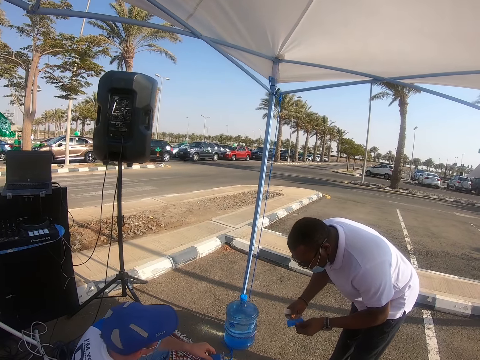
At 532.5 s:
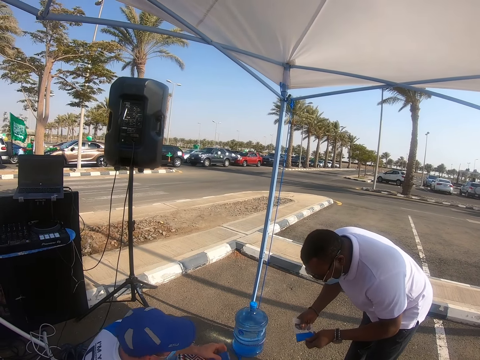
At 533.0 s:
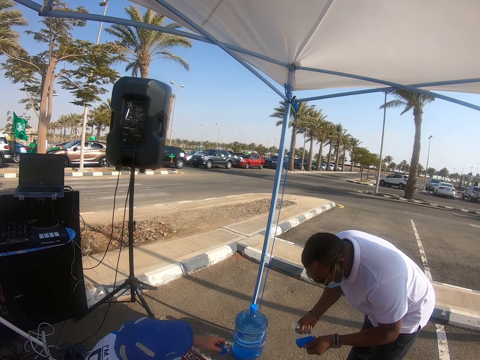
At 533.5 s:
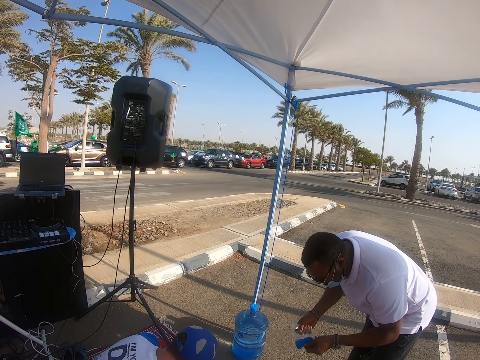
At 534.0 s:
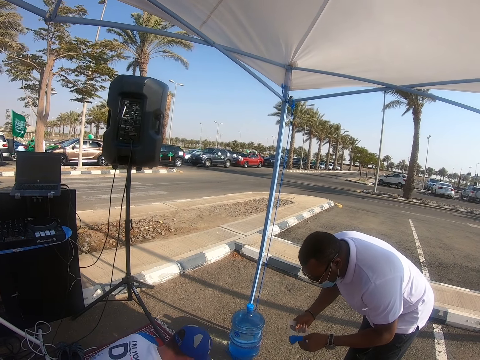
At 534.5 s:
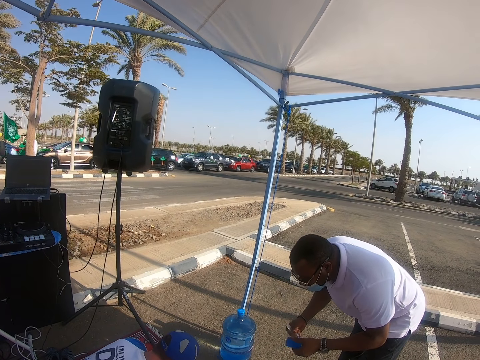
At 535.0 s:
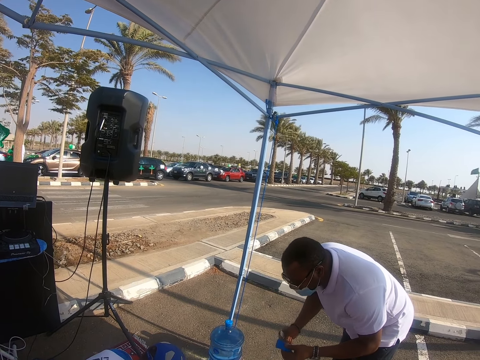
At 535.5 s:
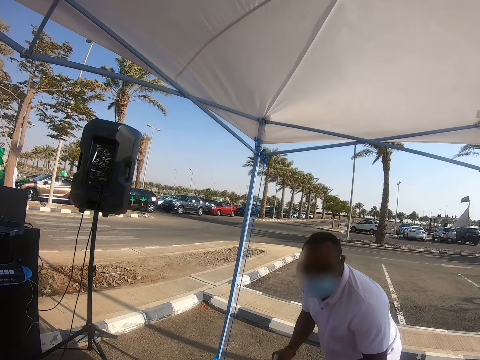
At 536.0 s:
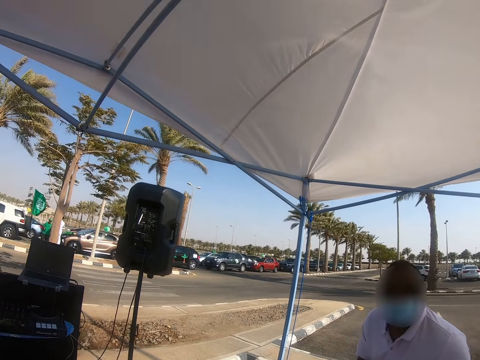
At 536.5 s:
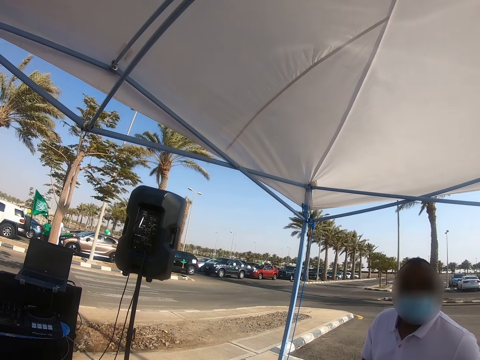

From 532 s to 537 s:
The DJ puts a hand down. The camera wearer looks around. The man holds a card and stands up.

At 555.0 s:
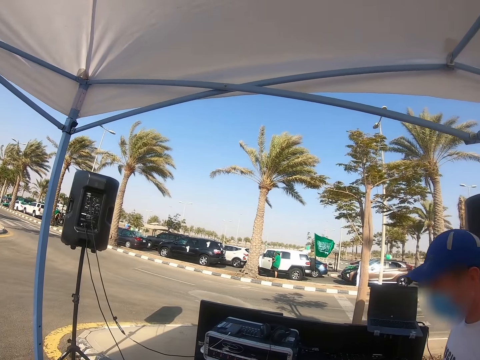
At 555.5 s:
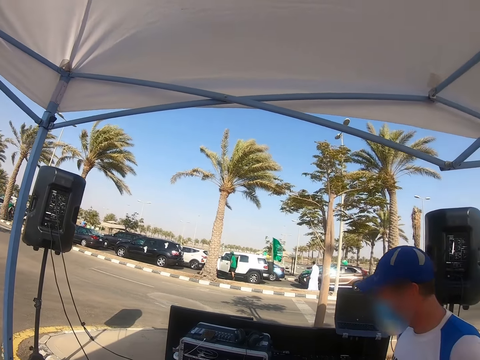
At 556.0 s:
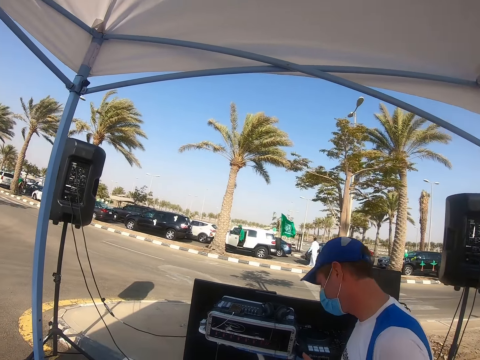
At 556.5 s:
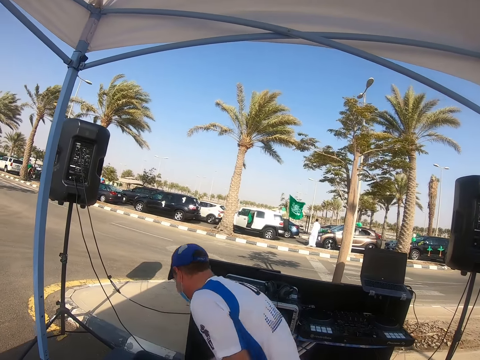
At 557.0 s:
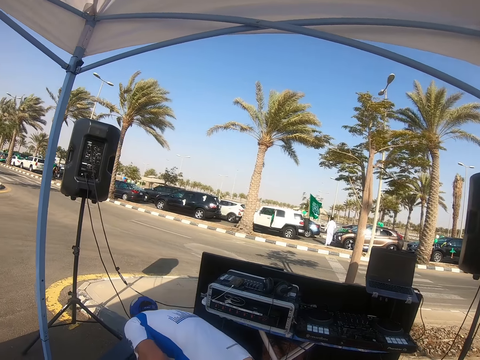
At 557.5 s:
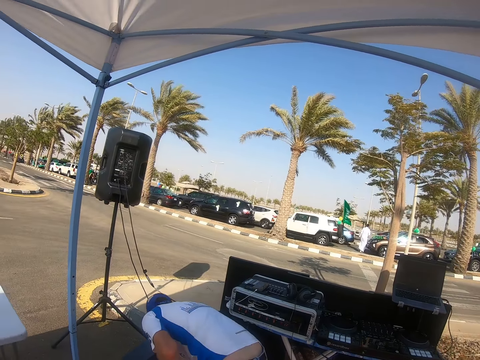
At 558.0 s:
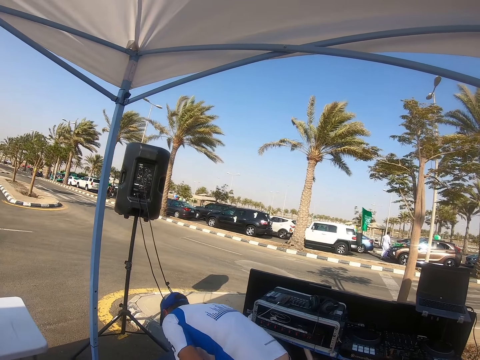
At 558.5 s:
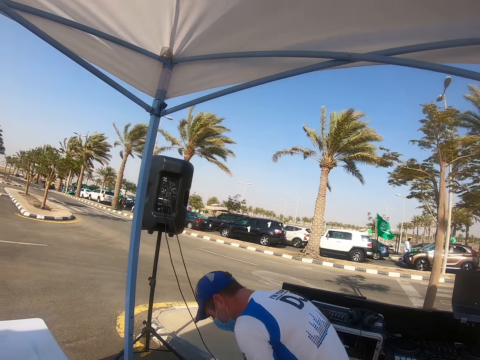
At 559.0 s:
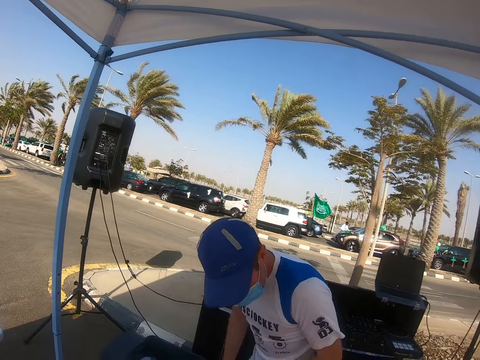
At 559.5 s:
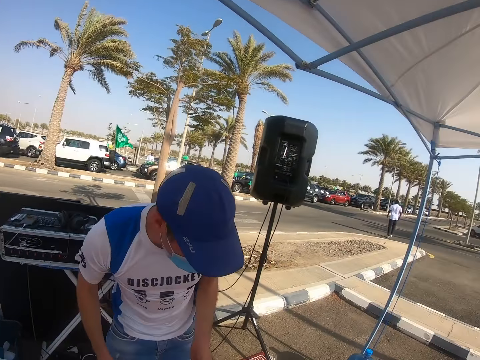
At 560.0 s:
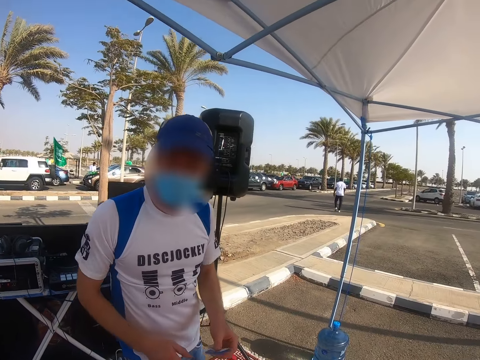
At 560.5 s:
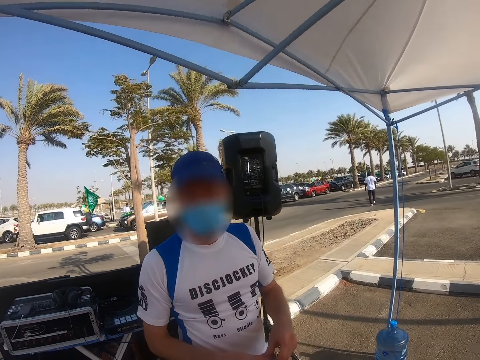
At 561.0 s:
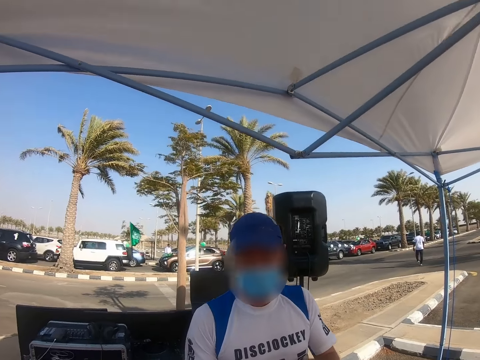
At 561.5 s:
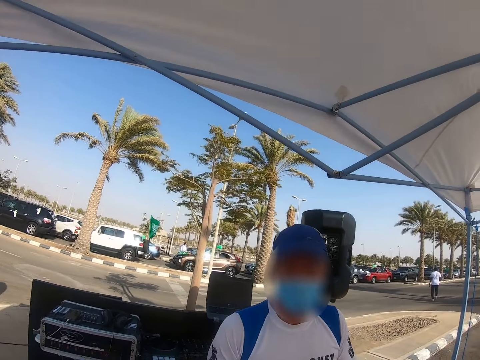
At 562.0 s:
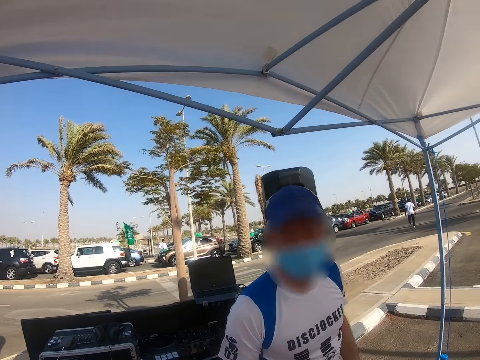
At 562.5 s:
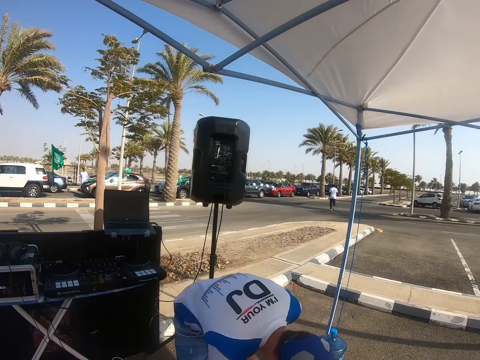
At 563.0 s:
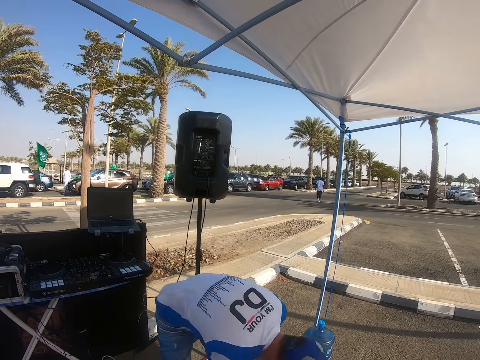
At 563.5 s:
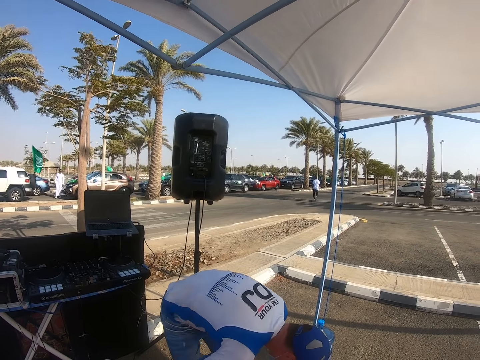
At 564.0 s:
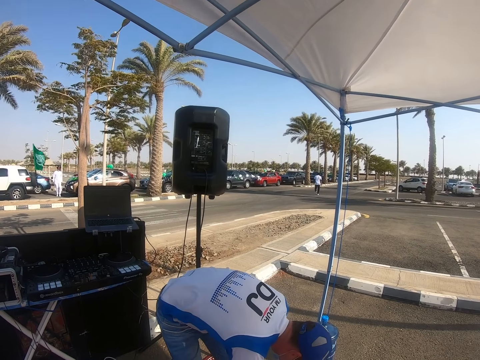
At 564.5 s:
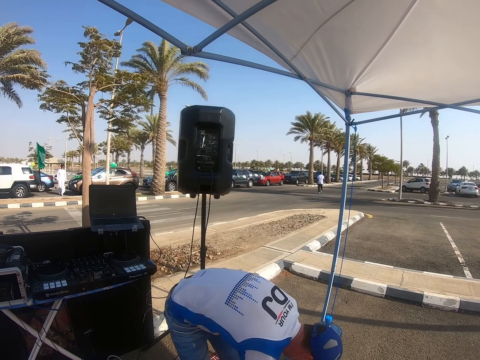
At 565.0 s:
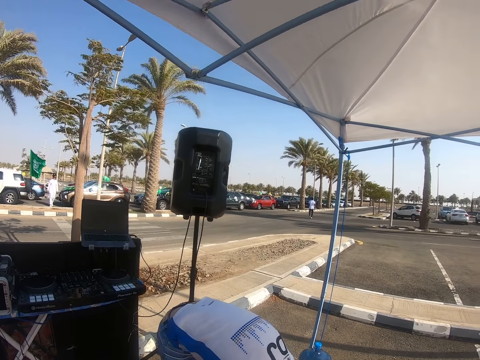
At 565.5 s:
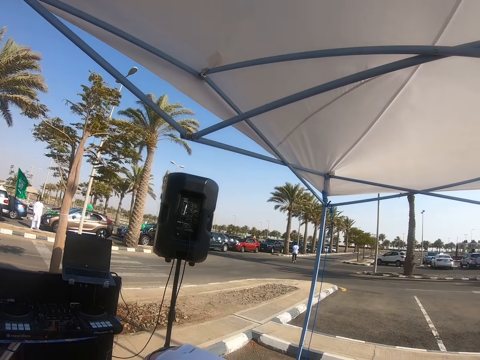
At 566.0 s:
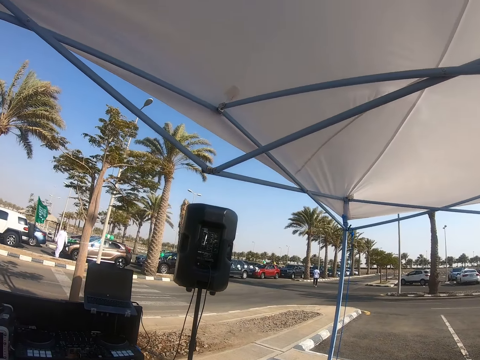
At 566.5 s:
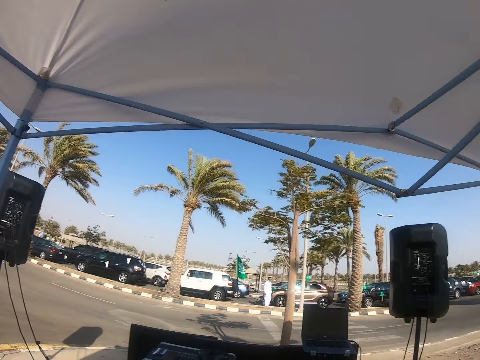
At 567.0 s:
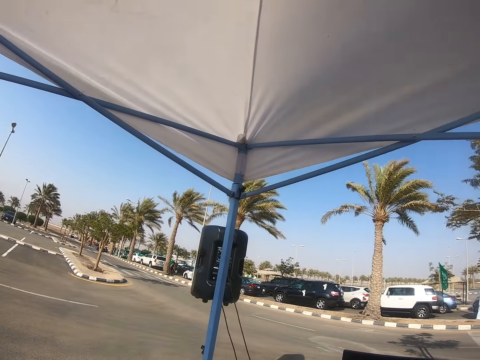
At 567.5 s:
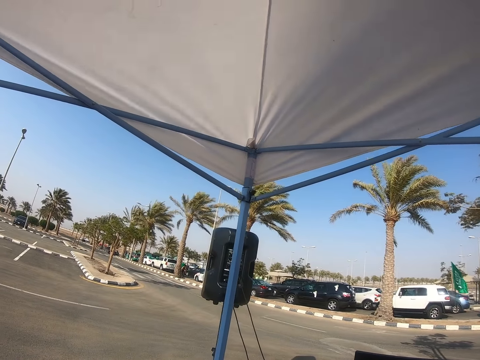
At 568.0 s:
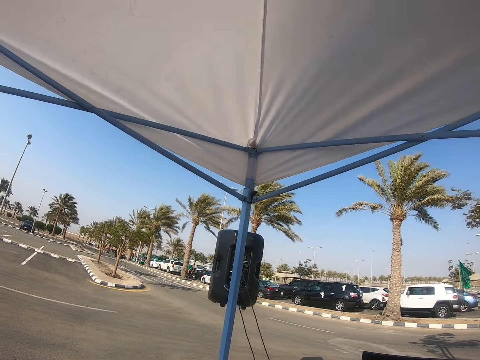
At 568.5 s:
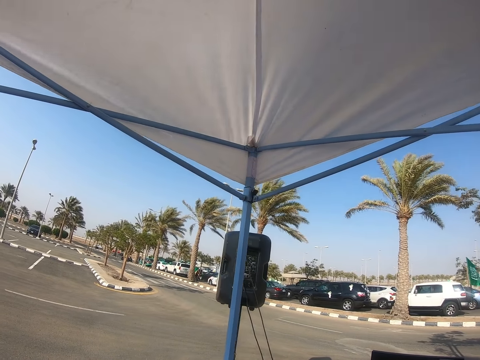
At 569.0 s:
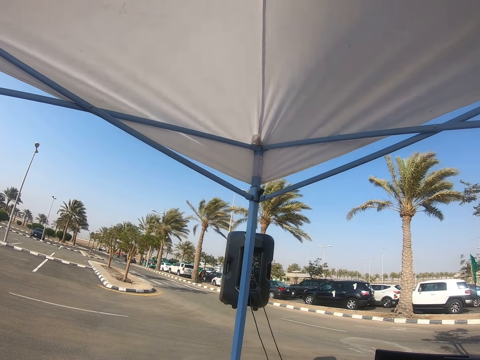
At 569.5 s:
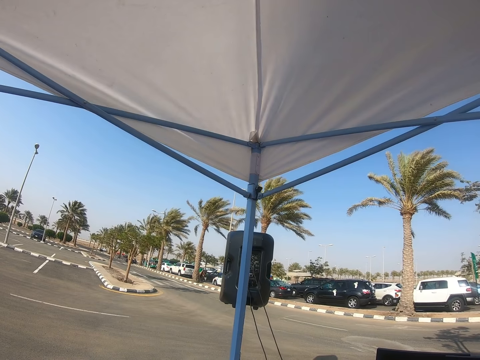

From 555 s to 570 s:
The DJ bends down and stands up. The camera wearer looks around. The DJ turns on the other side. The man walks away from the booth. The DJ interacts with the camera wearer and bends down. The camera wearer looks around. They stare at the parking space.

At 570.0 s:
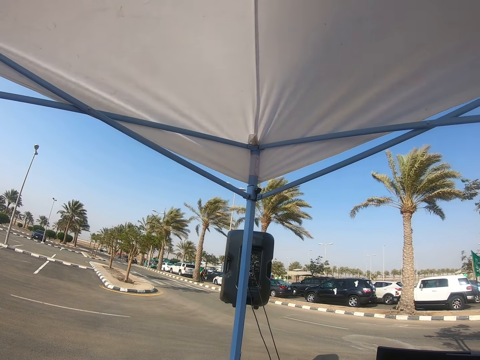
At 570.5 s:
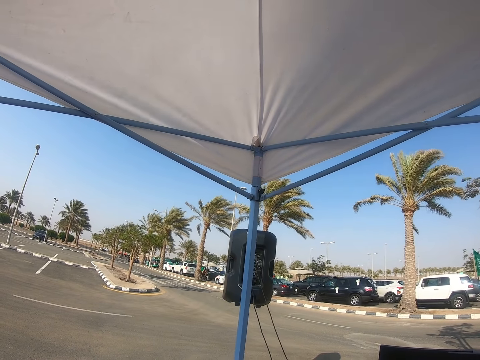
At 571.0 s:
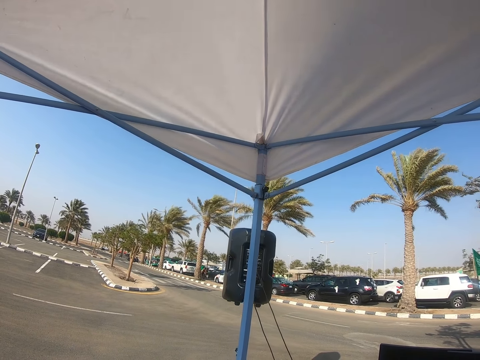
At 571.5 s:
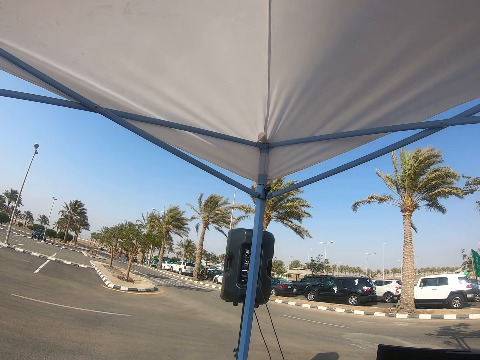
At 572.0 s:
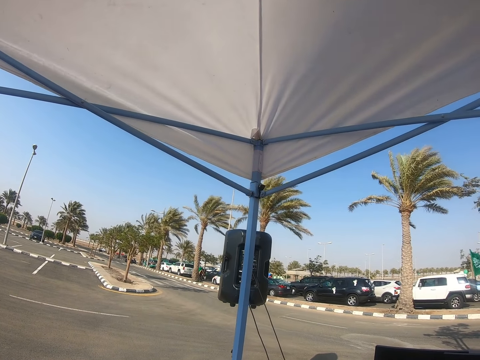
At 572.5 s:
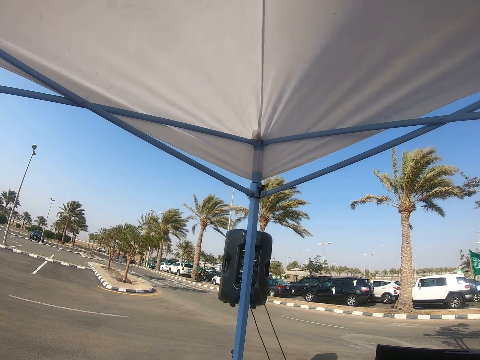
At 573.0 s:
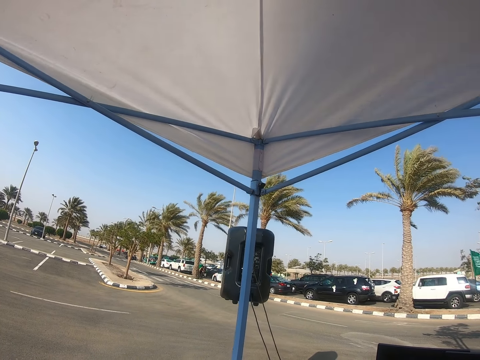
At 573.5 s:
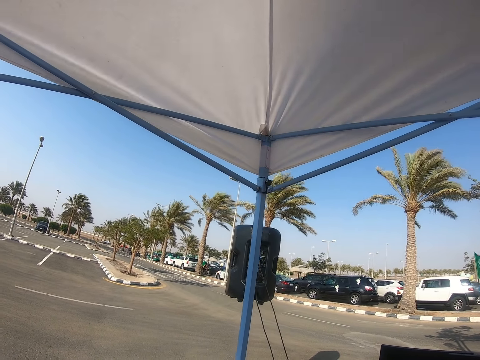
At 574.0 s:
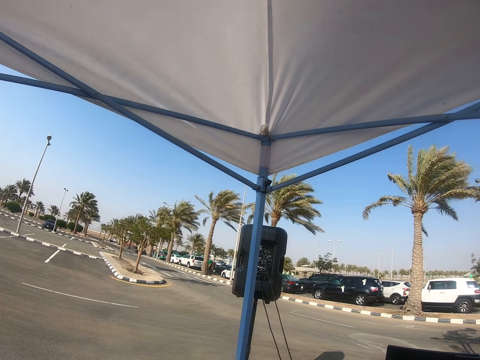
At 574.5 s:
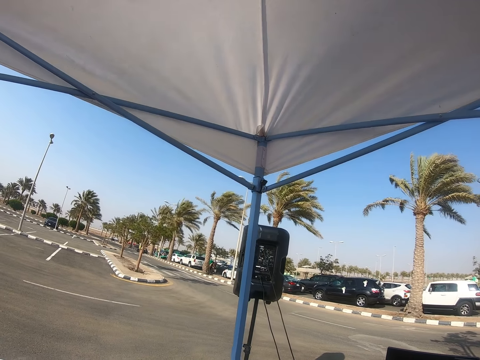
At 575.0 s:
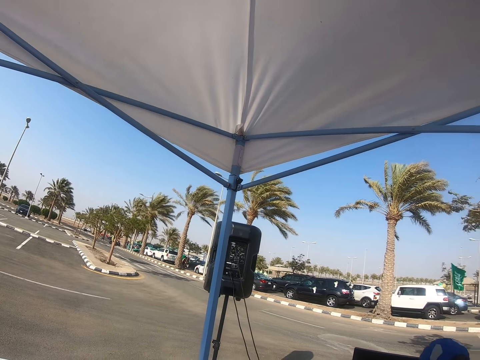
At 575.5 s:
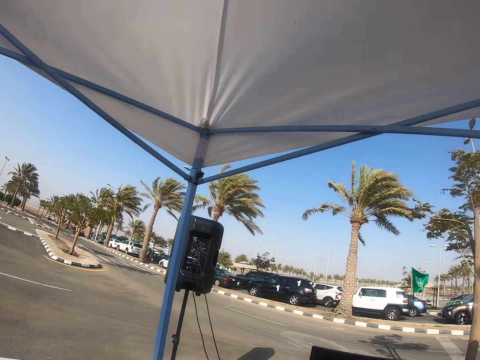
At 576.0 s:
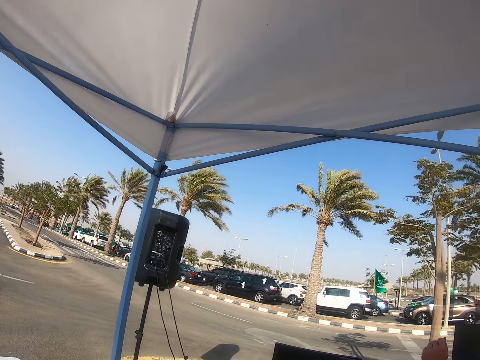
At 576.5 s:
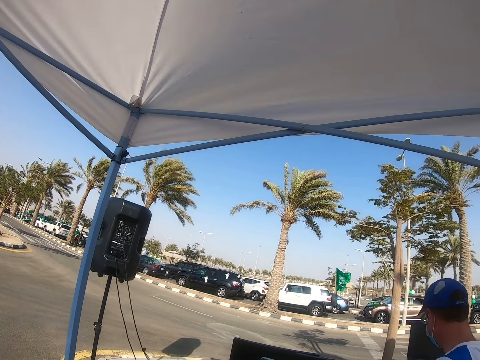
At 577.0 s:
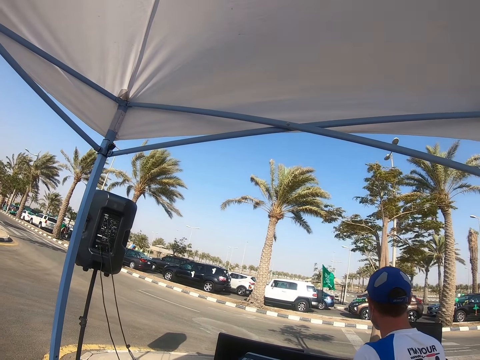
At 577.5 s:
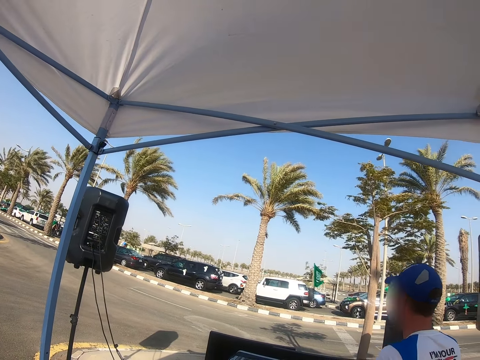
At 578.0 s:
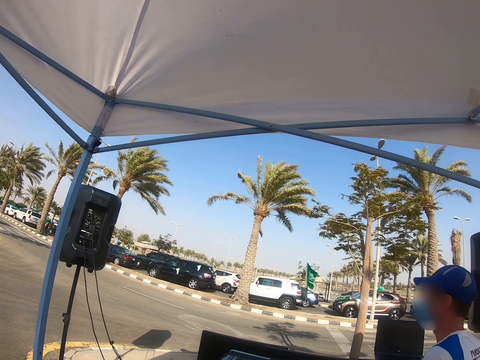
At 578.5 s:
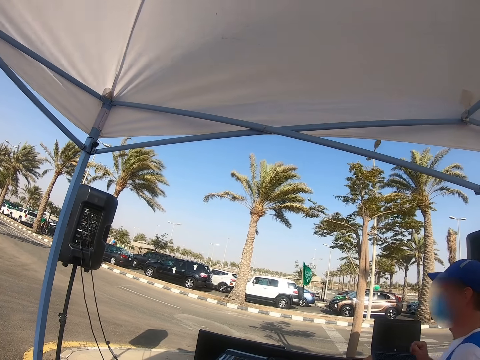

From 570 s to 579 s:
The DJ stands up and dances.
